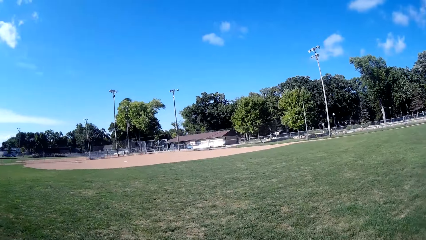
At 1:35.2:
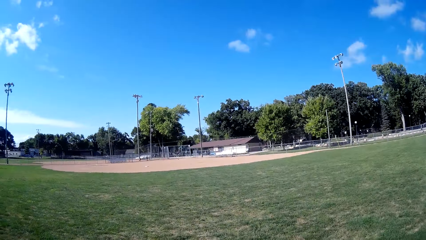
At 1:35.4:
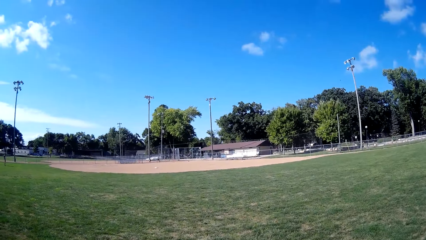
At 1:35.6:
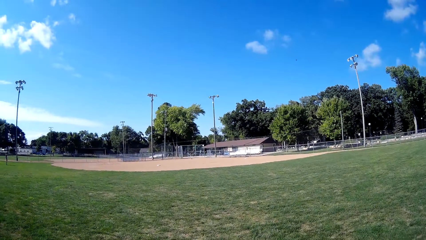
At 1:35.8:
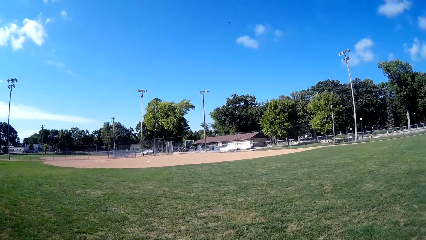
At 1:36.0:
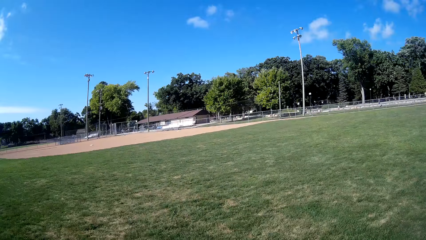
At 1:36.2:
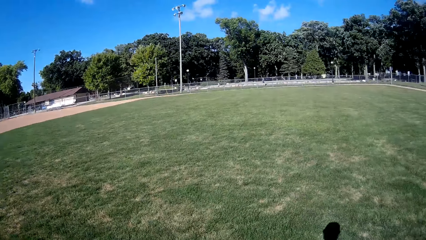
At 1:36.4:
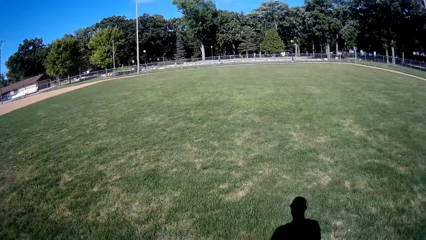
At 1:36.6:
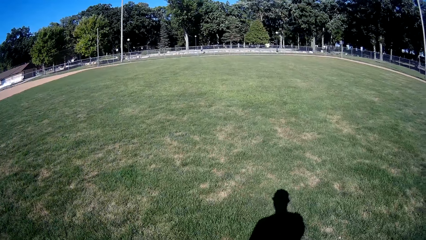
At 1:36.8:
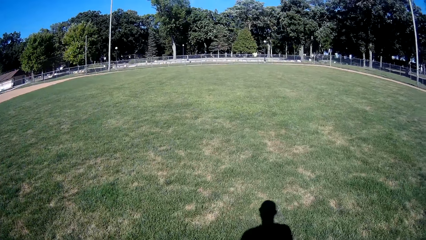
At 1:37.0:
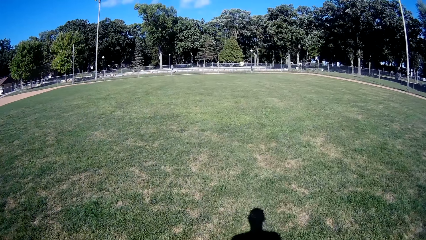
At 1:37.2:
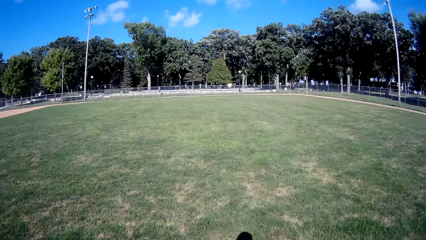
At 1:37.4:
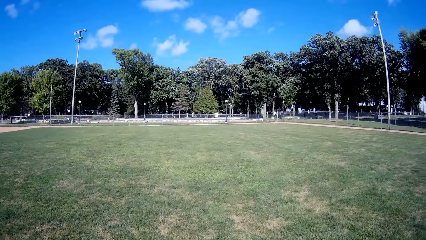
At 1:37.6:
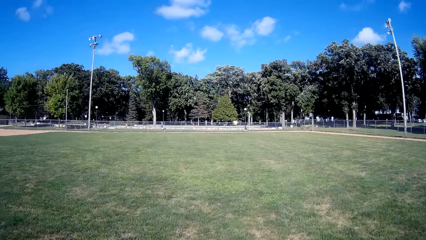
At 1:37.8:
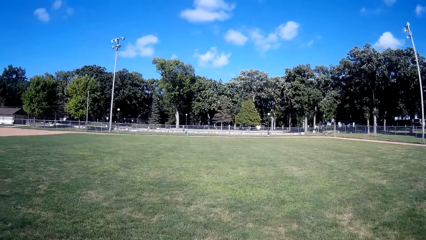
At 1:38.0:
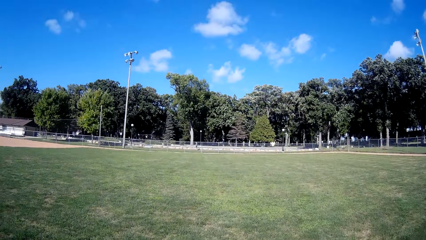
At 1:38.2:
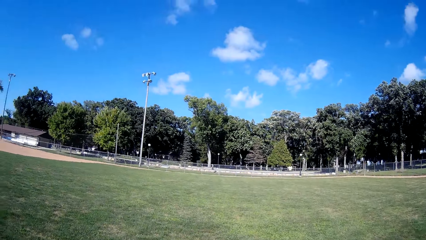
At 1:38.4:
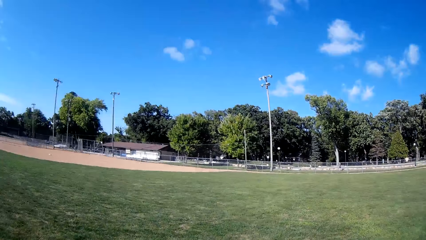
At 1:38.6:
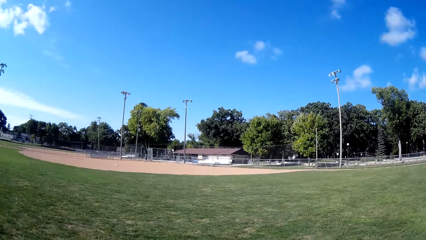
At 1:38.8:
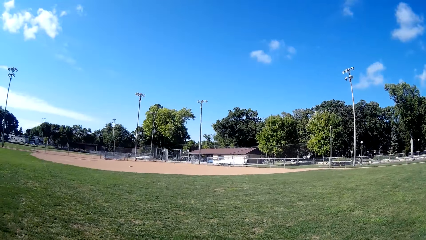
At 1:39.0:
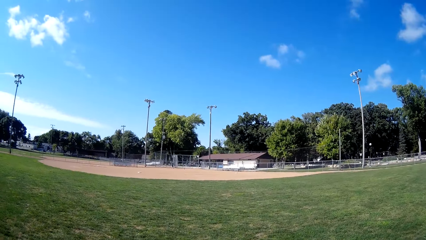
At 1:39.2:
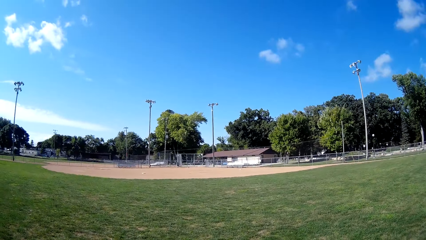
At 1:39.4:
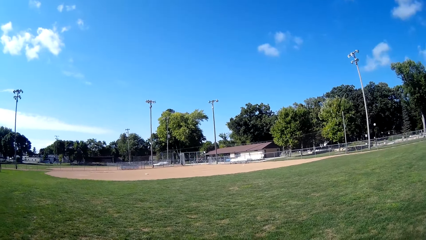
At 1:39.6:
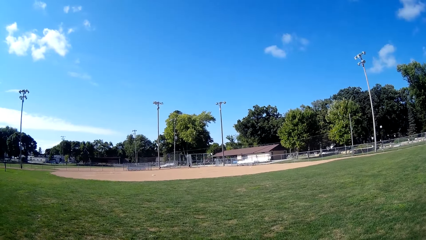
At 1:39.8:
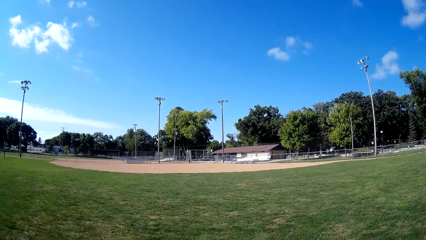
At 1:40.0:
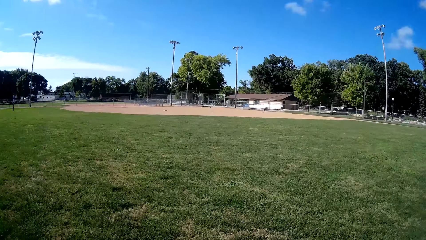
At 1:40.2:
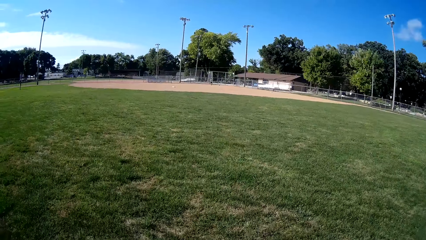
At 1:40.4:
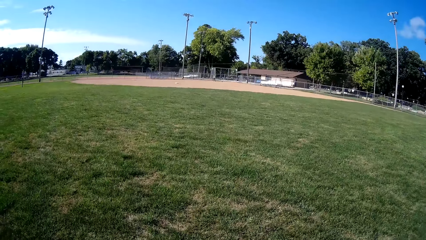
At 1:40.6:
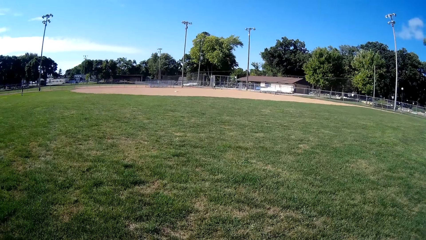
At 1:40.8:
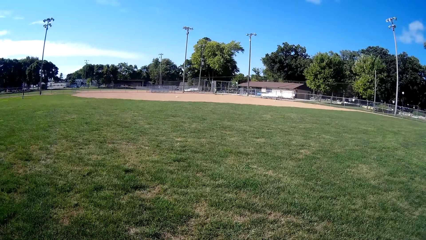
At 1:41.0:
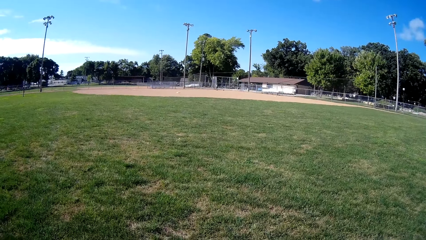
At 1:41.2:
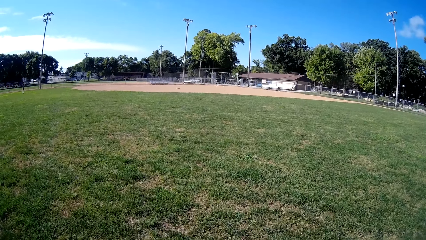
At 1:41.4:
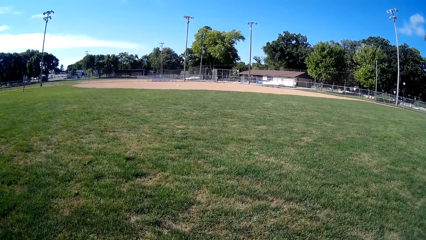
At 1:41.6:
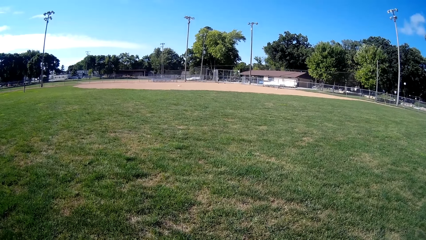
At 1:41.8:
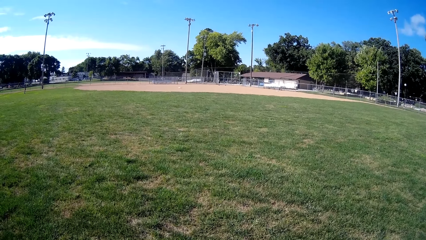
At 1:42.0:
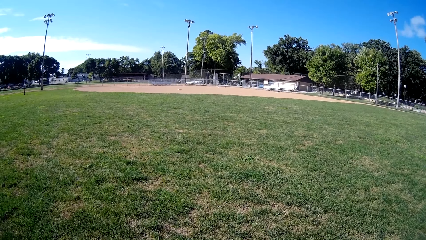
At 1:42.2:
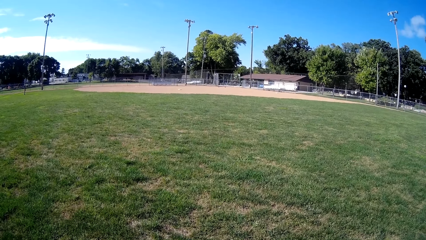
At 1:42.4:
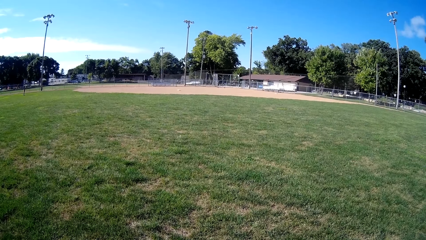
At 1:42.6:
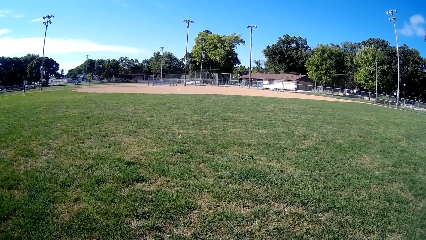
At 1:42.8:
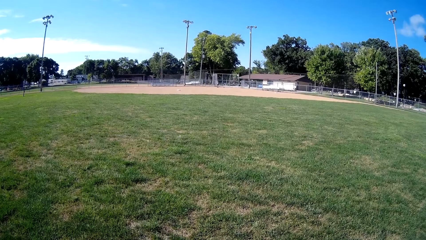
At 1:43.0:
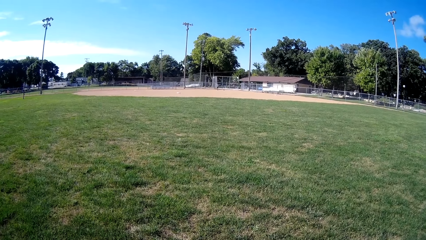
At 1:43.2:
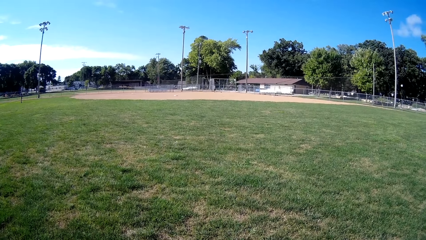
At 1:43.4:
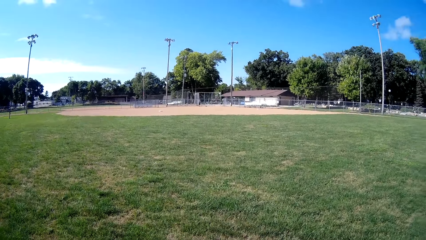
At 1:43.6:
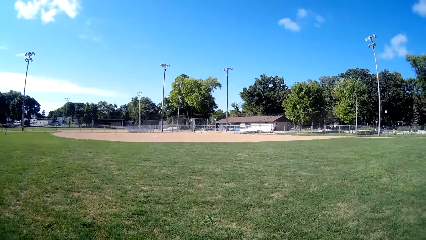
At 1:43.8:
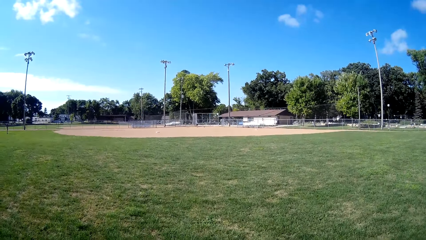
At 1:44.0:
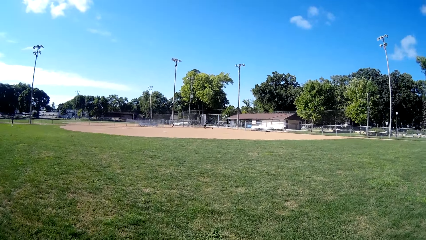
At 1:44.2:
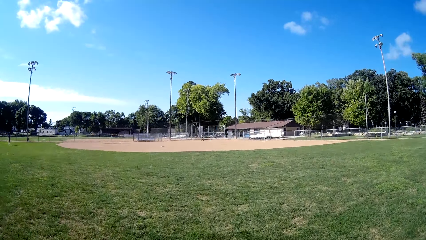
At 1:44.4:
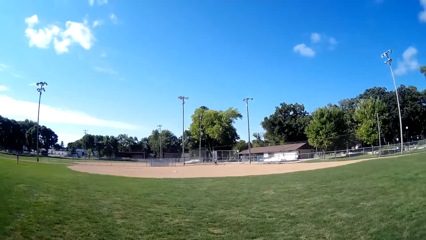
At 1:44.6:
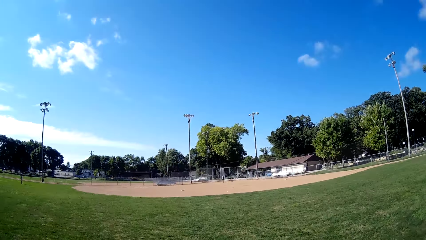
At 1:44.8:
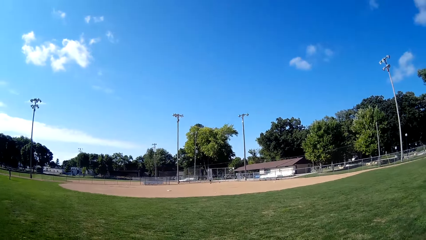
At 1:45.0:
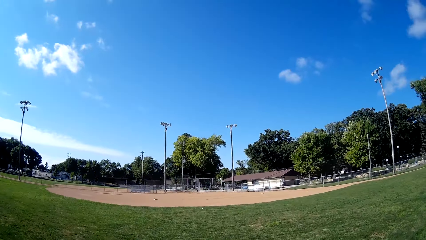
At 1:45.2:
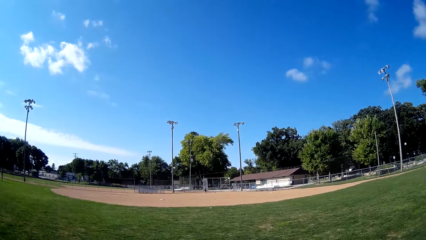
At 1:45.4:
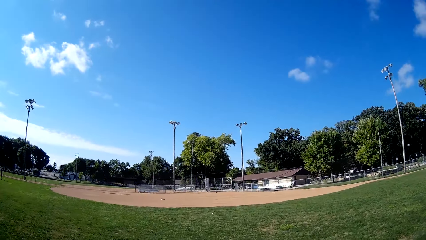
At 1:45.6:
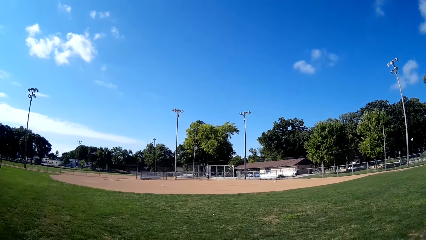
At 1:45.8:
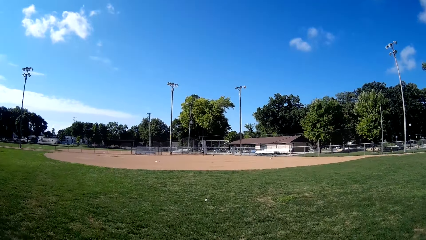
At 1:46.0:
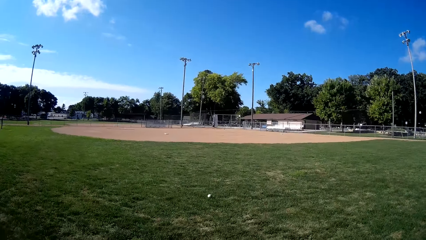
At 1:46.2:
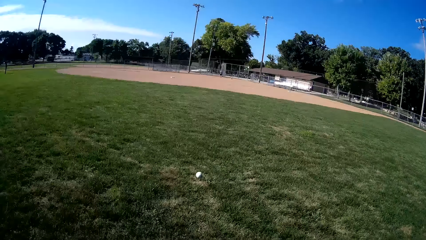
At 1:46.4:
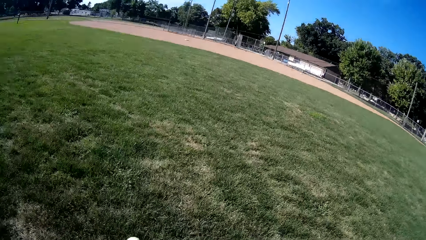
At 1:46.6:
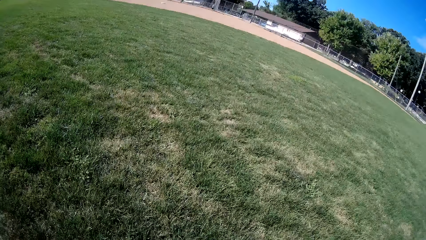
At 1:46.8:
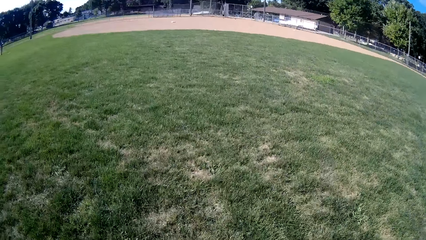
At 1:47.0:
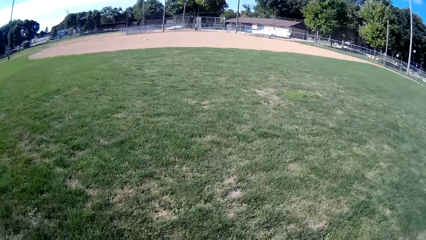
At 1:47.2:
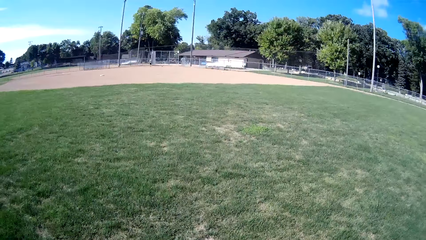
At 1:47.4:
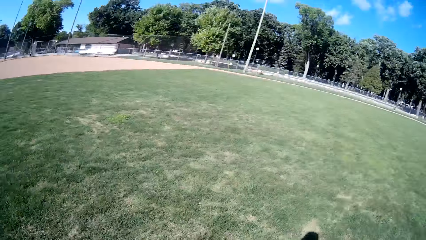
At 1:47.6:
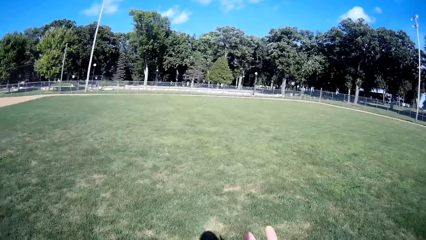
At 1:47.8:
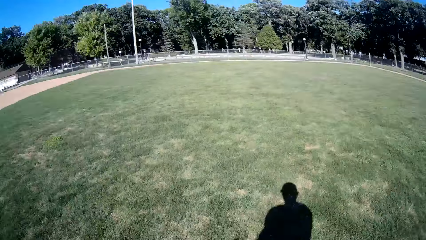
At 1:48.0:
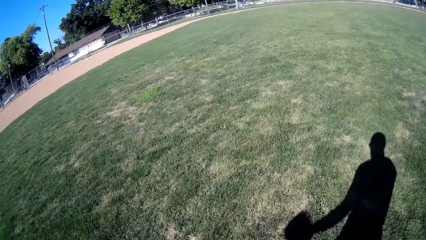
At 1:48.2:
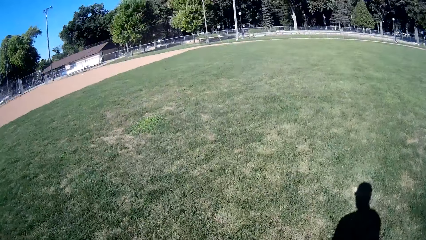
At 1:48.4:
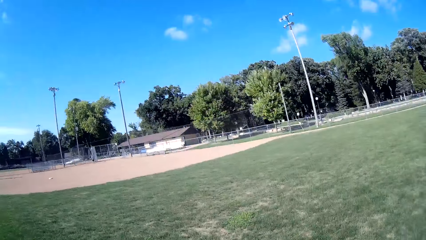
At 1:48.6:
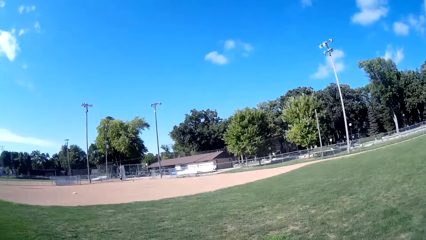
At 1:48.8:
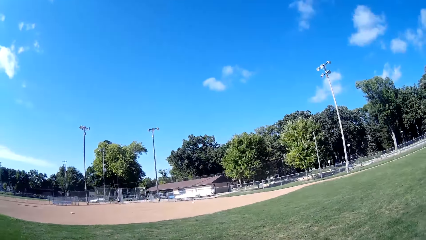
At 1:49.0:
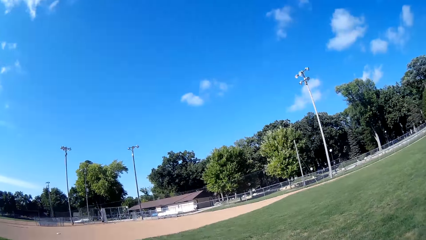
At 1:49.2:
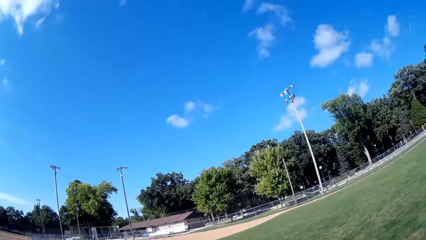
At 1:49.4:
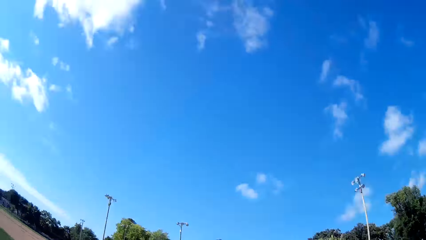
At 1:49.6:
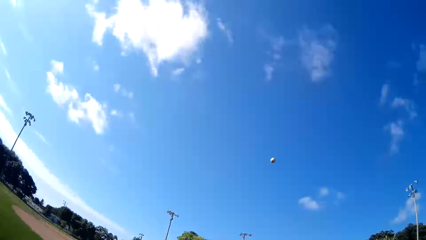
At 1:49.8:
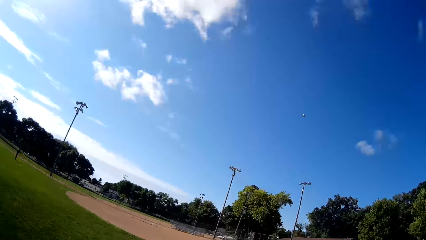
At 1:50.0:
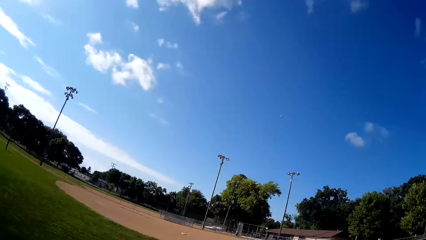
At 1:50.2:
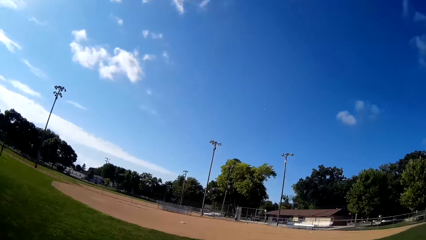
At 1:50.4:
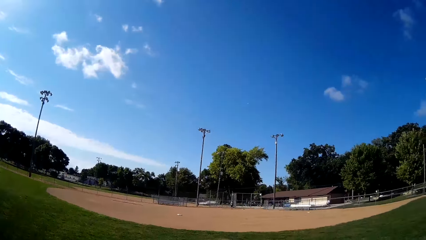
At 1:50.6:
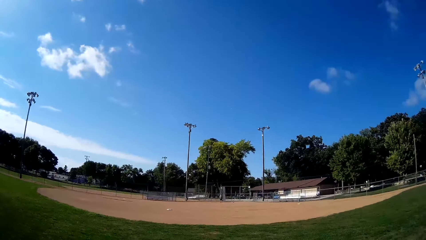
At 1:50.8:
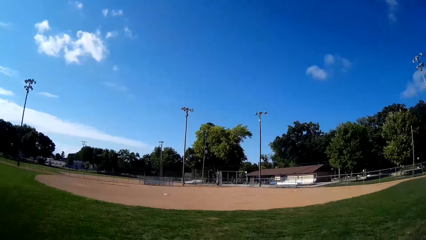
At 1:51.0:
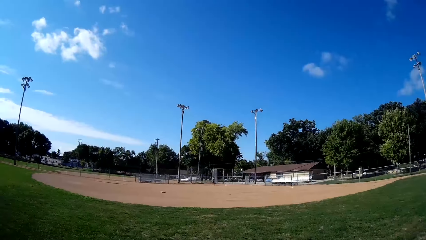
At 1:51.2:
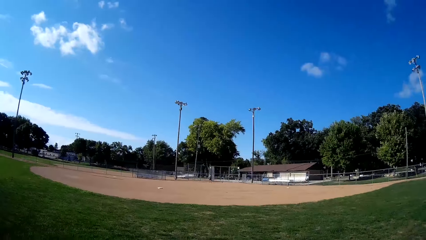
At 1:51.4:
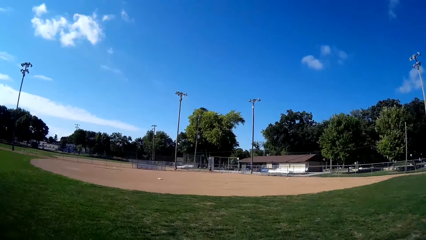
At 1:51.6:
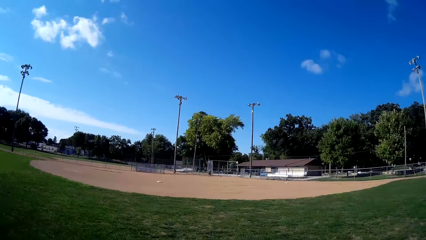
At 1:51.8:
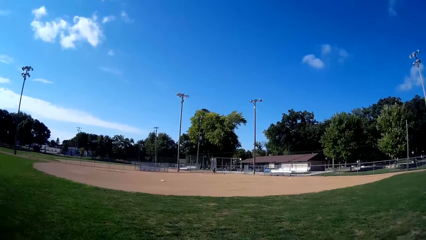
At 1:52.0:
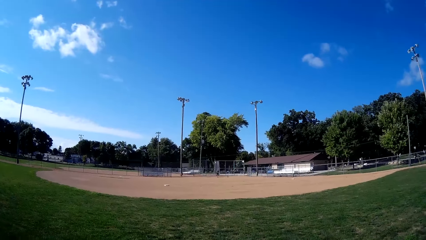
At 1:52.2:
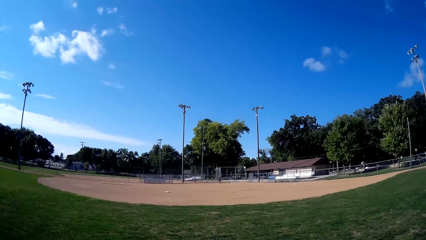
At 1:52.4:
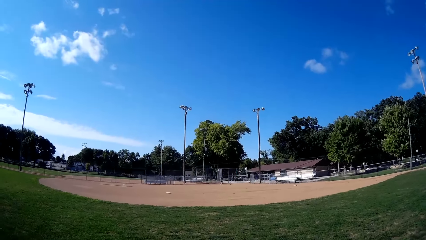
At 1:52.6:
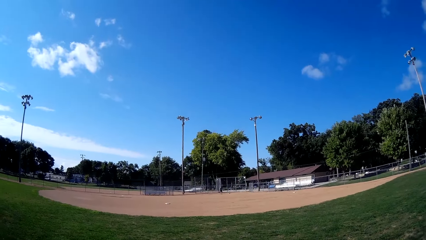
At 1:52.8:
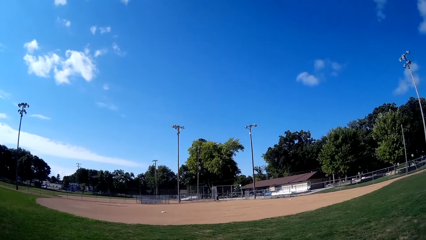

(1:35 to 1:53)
The camera wearer stands still. They walk towards a baseball field. A man plays the ball to the camera wearer. The camera wearer picks up the baseball, catches the baseball with the baseball glove and throws the baseball to the man.
